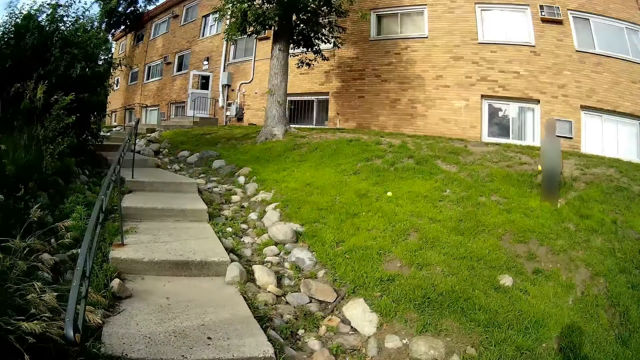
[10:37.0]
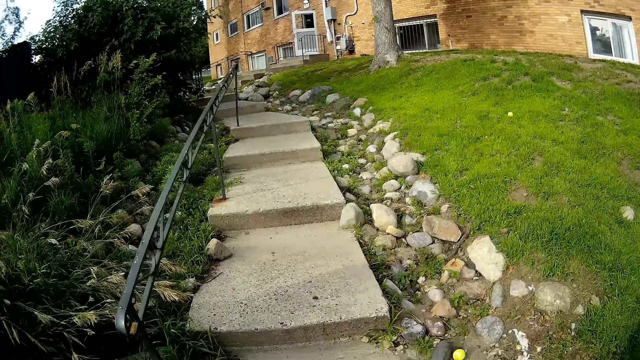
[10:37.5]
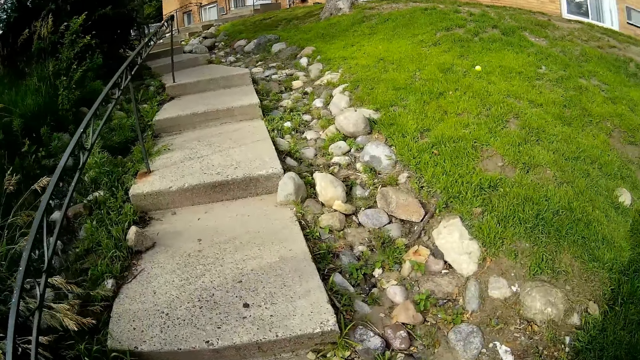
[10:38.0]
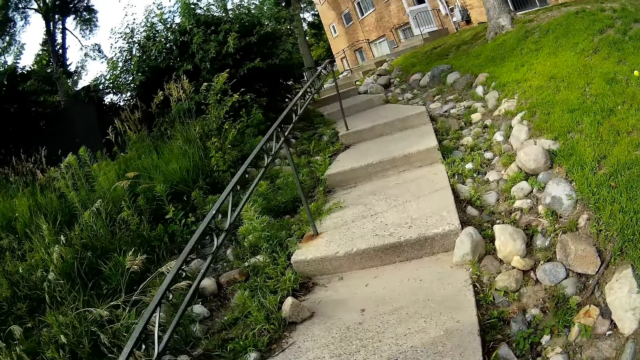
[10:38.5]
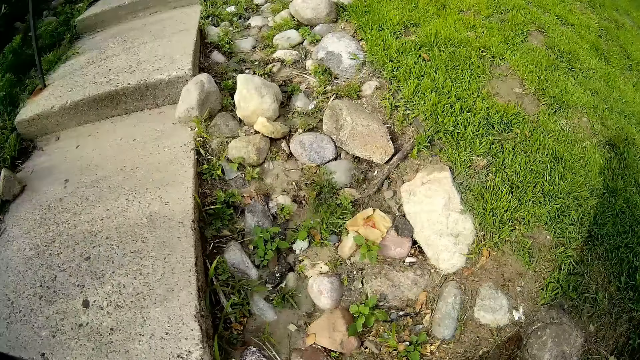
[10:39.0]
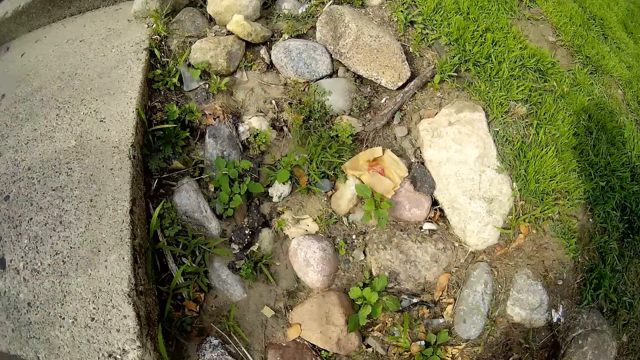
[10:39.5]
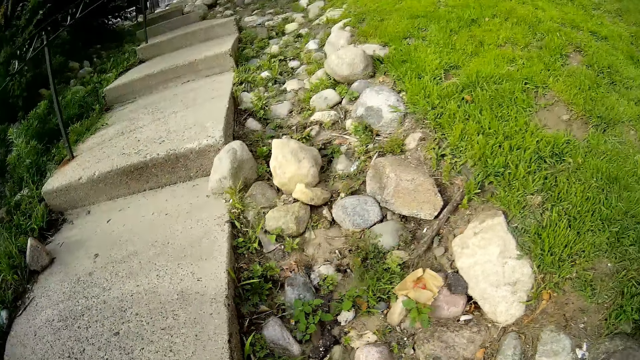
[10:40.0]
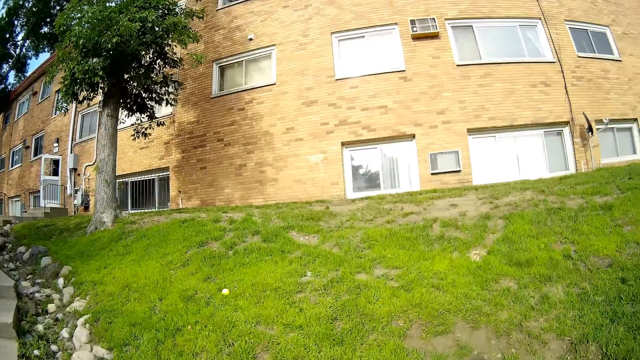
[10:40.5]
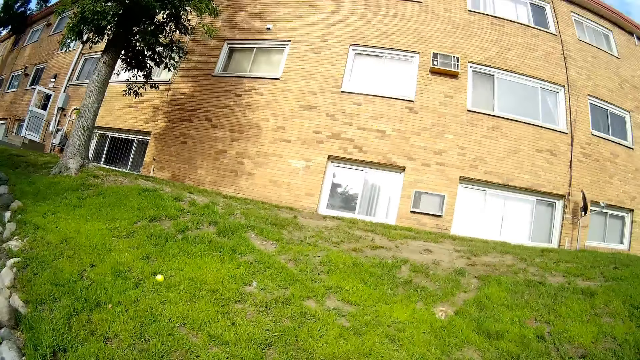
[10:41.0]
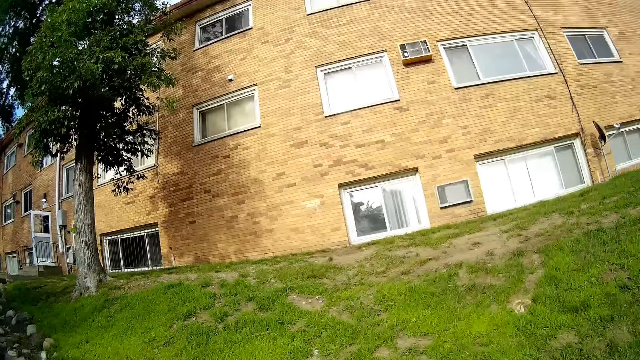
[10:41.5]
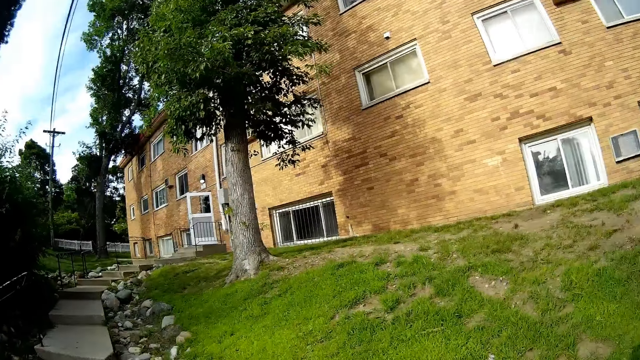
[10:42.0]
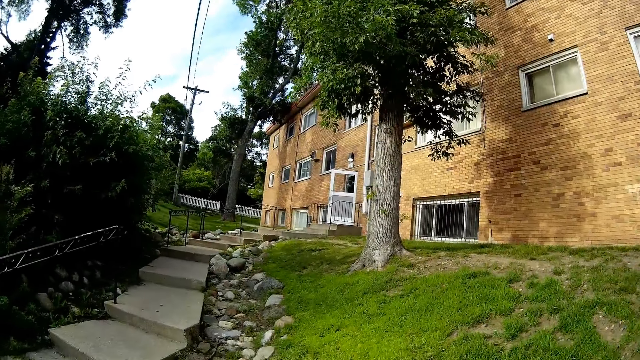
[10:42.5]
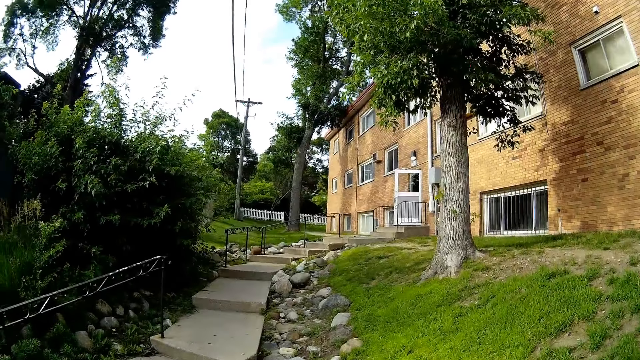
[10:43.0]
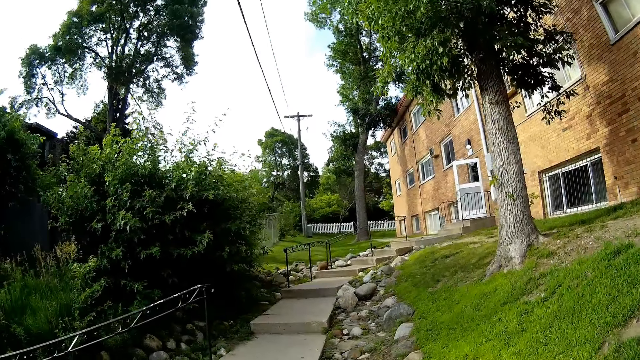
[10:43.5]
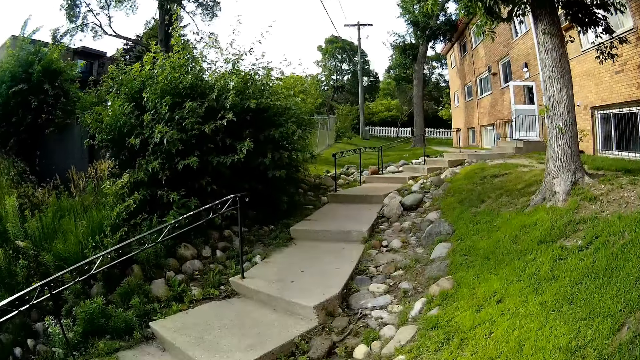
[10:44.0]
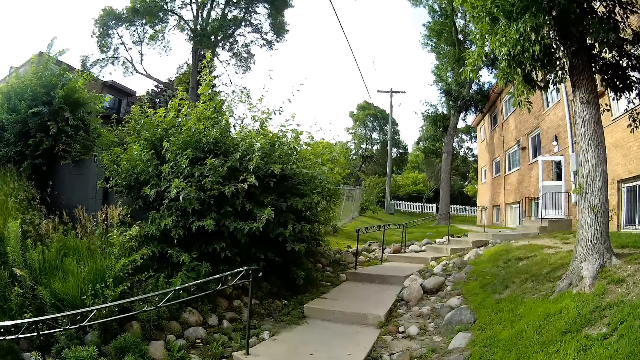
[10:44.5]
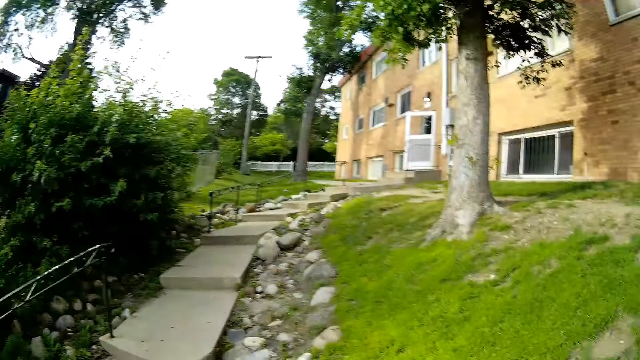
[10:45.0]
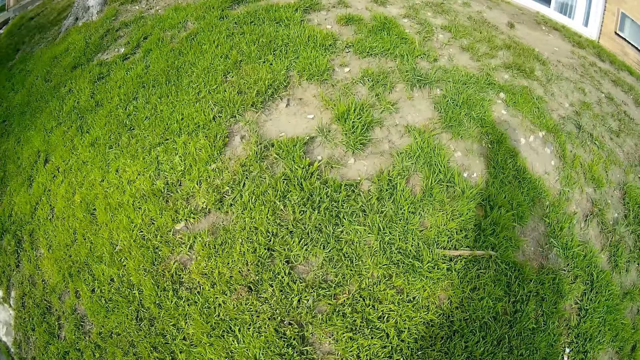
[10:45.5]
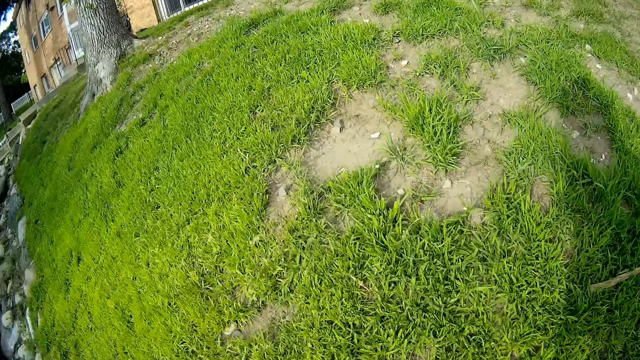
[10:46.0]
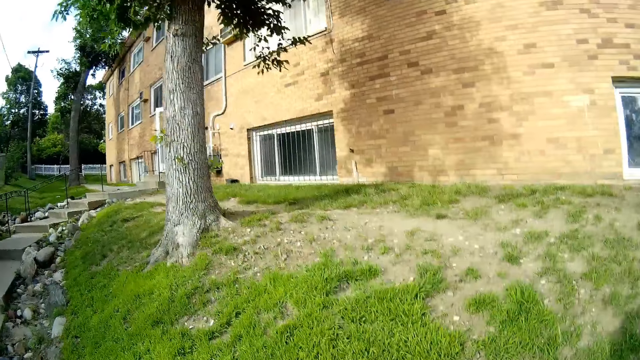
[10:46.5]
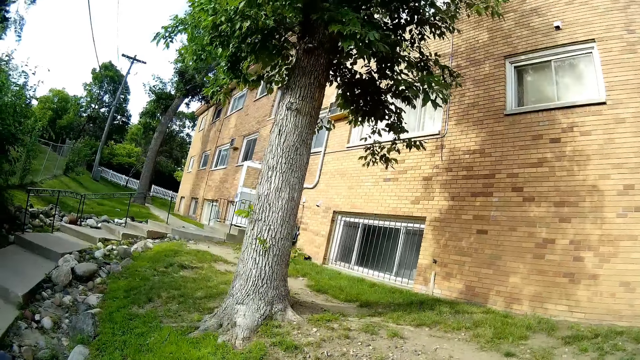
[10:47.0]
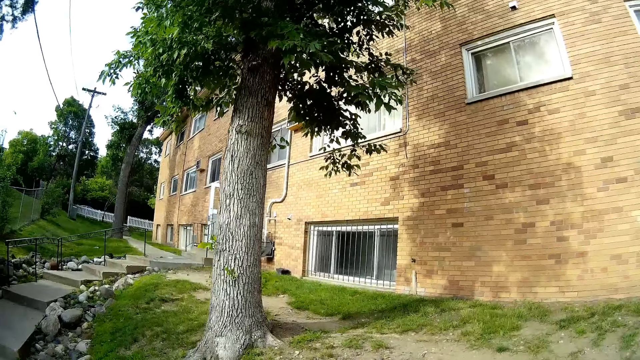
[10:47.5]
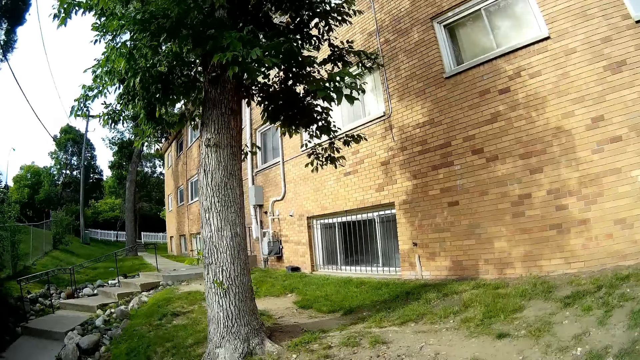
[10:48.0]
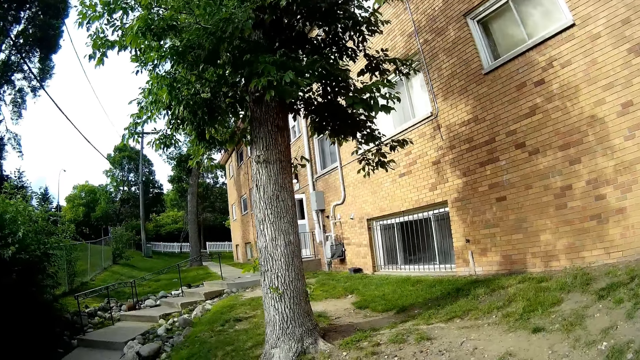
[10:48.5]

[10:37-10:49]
The camera wearer walks towards the pavement.

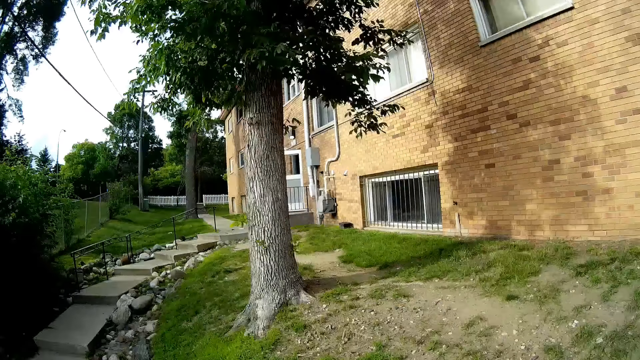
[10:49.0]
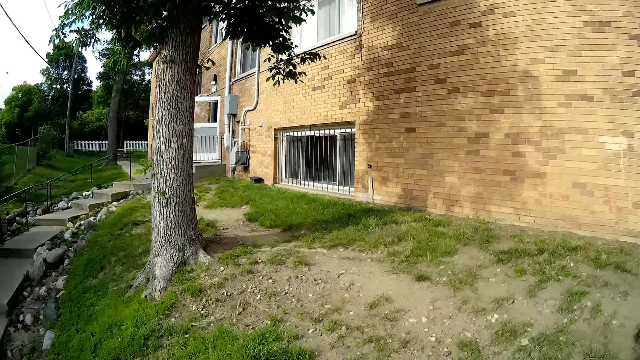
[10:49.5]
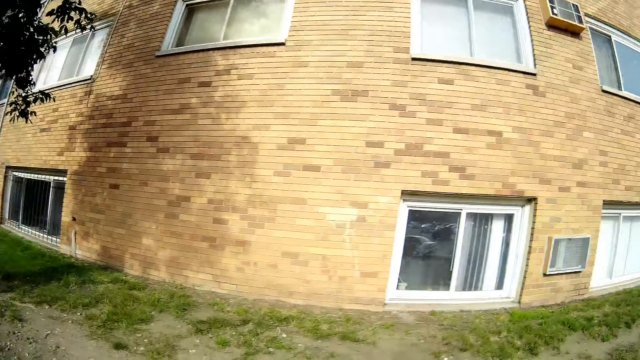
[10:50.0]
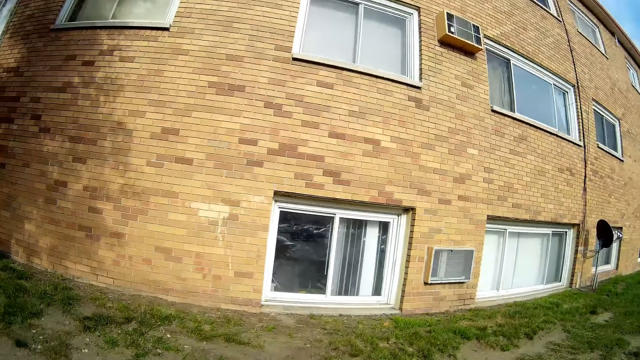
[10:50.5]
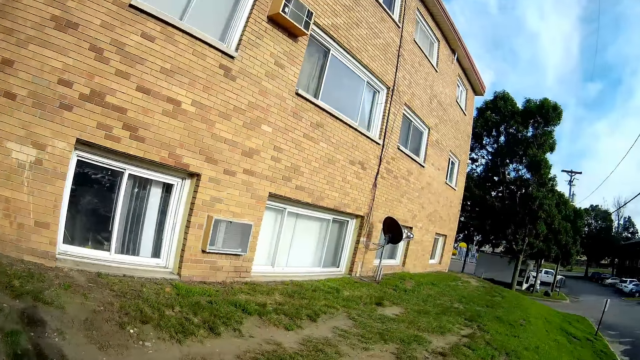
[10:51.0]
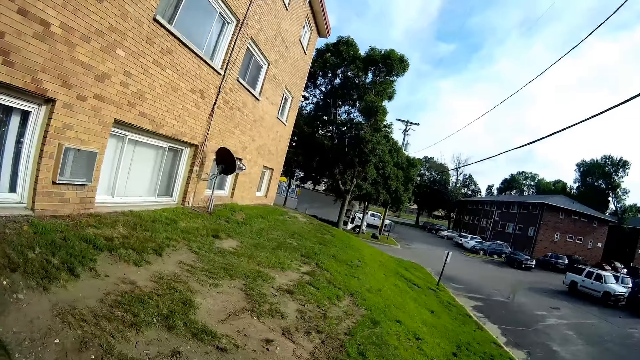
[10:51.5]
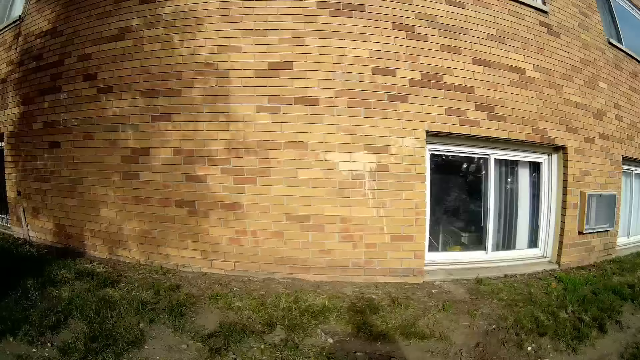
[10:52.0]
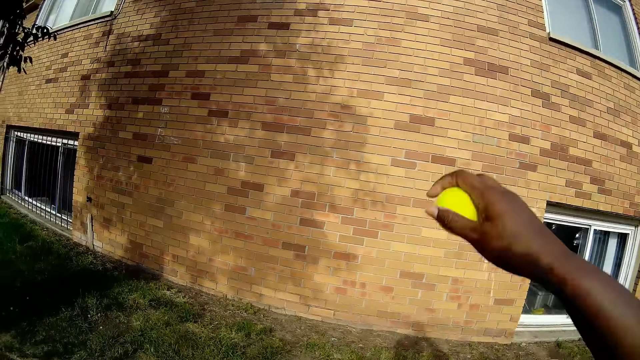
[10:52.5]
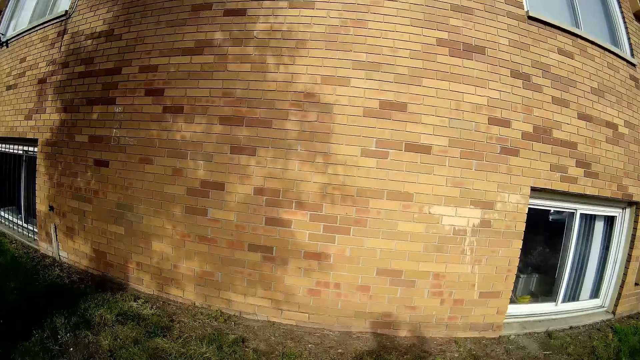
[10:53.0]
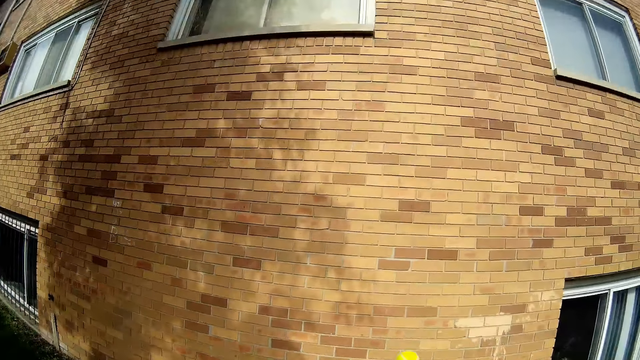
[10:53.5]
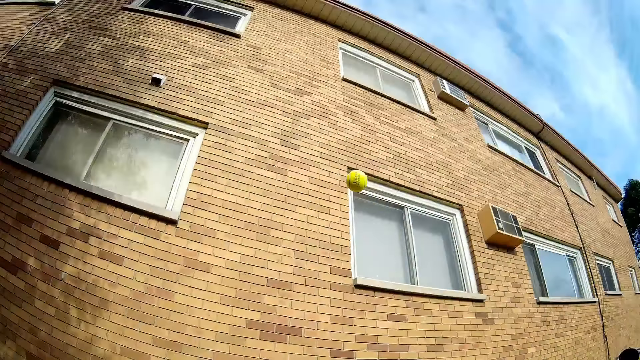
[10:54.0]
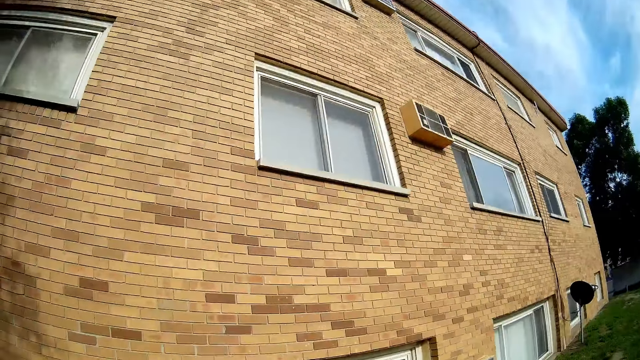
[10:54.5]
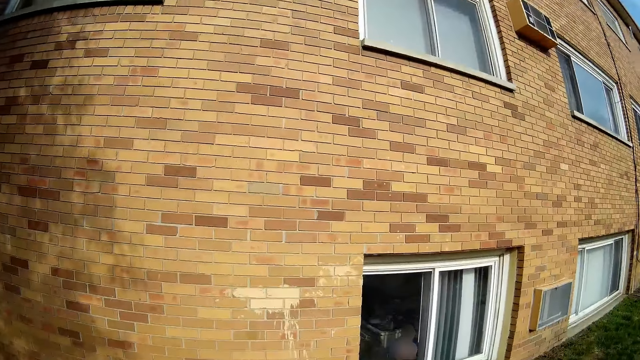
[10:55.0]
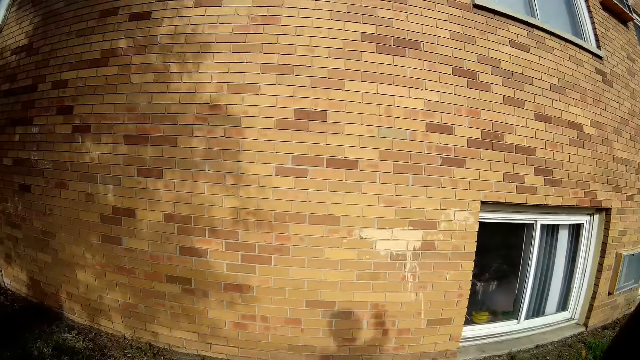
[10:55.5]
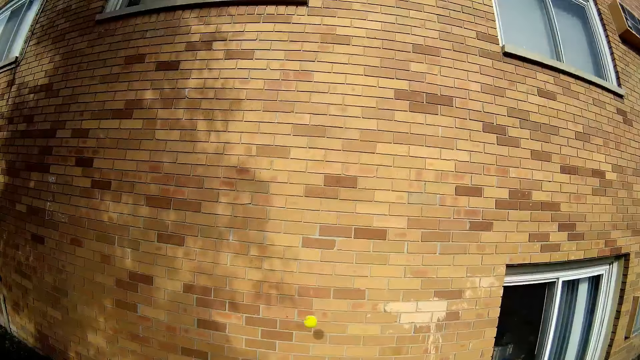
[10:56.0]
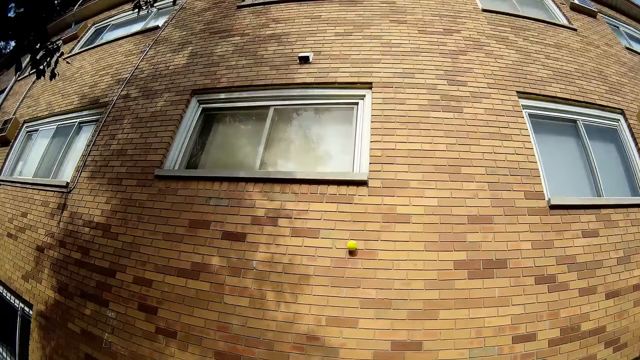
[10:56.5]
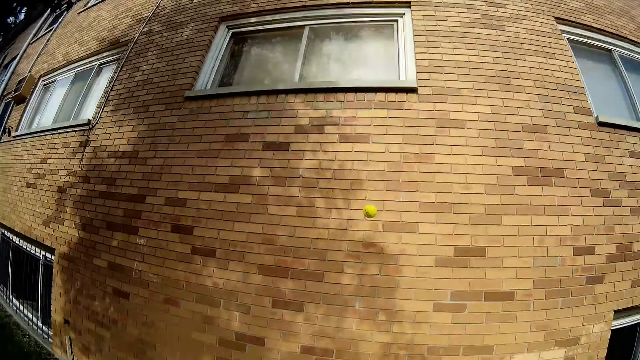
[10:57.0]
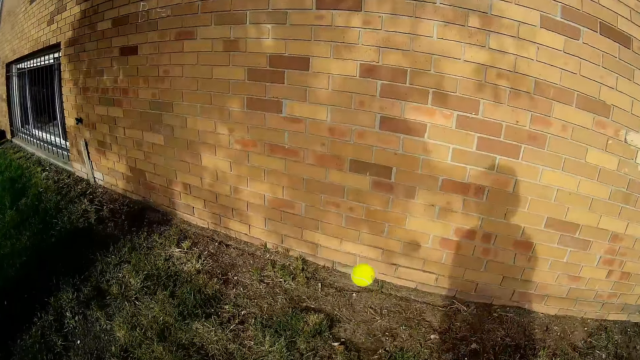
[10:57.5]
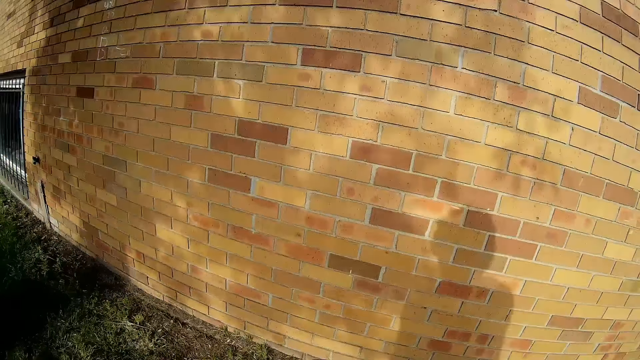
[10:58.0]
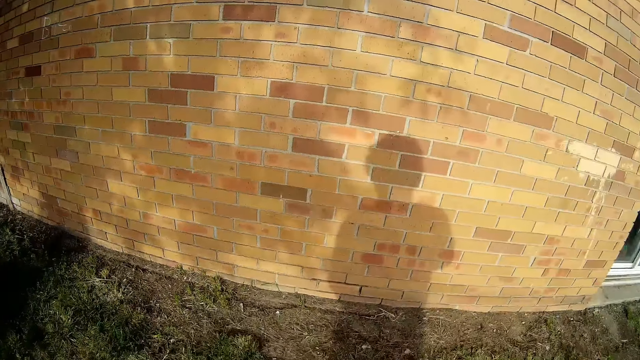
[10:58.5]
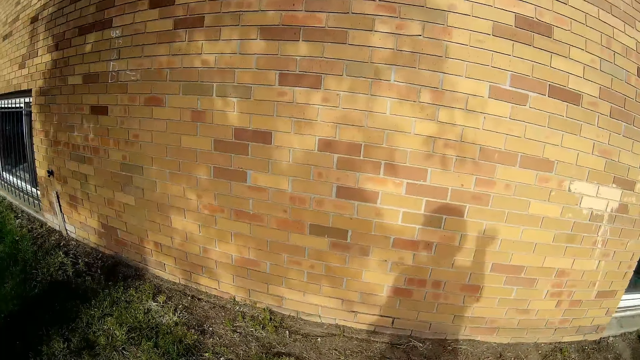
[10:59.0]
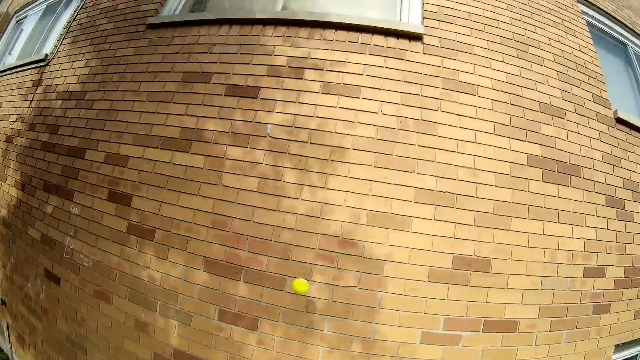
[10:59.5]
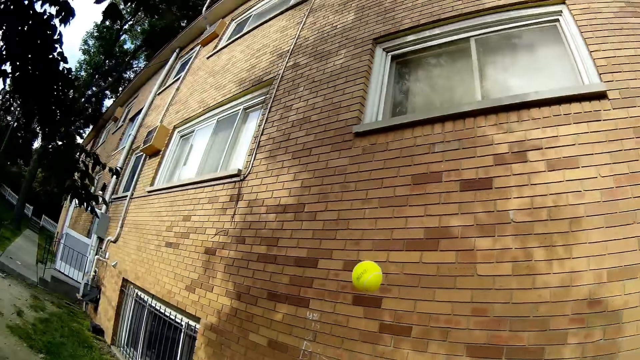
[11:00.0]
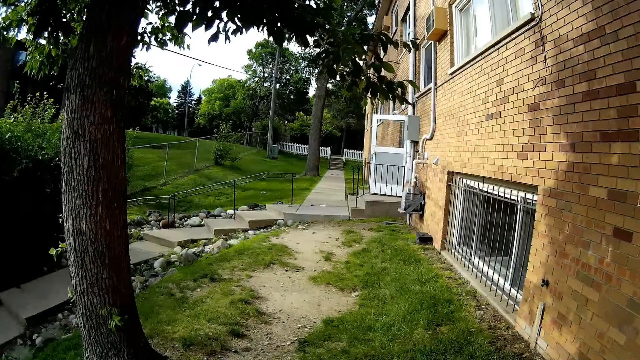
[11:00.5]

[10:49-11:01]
The camera wearer throws the tennis ball with her right hand. She plays the ball against the wall. She throws the tennis ball with her right hand. She throws it again.
